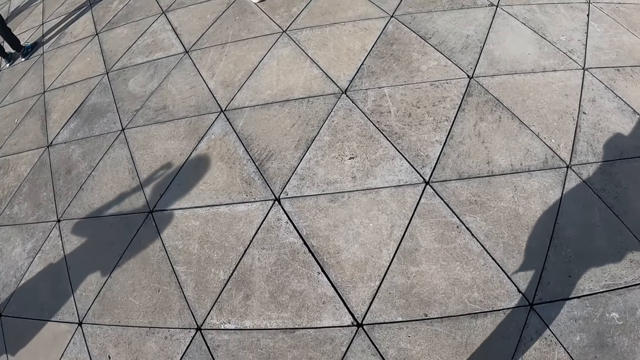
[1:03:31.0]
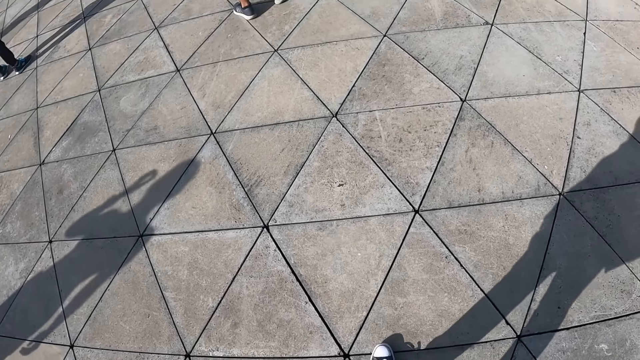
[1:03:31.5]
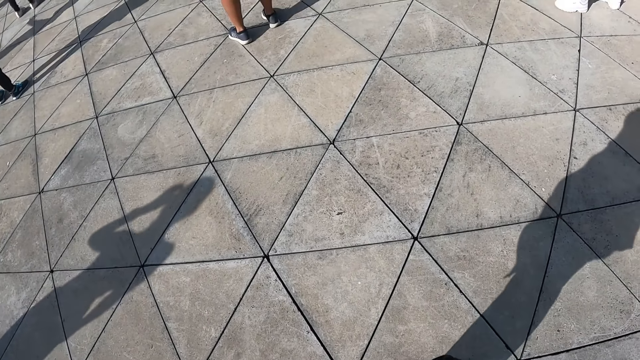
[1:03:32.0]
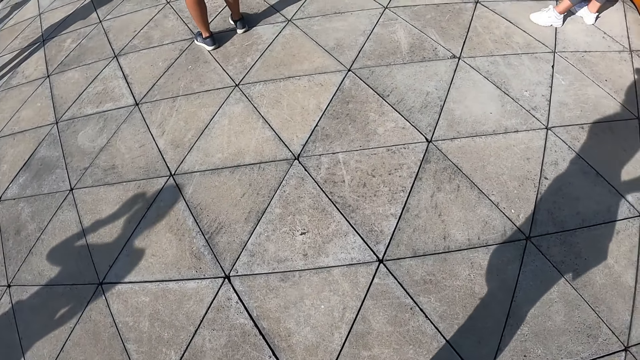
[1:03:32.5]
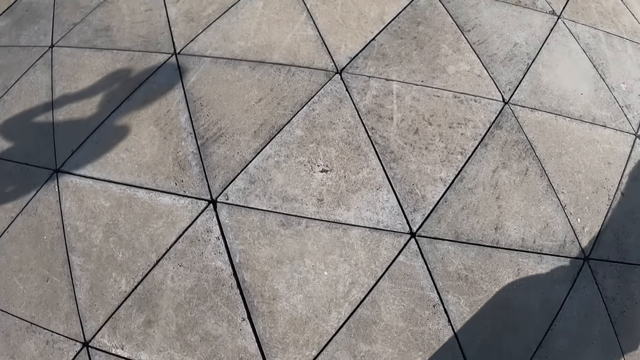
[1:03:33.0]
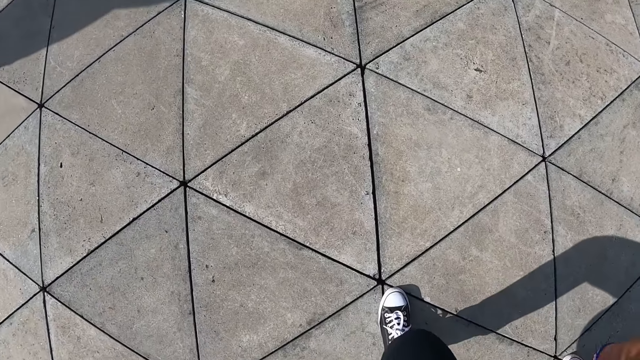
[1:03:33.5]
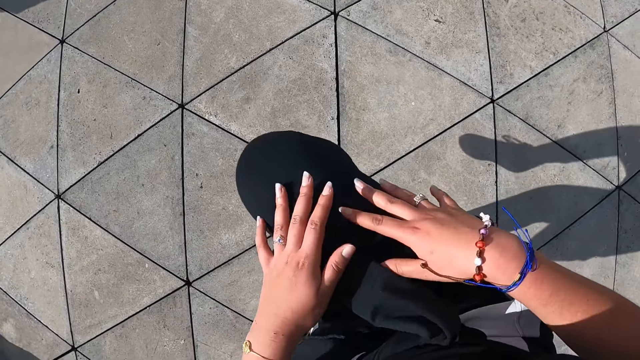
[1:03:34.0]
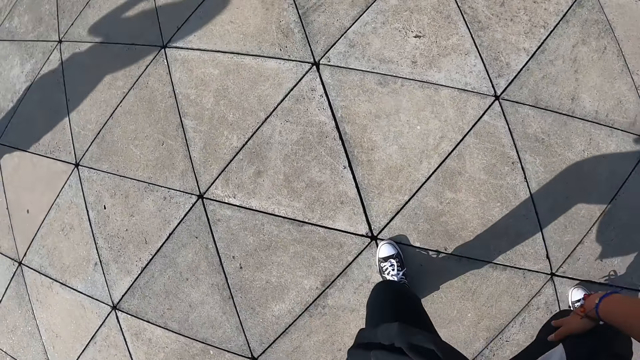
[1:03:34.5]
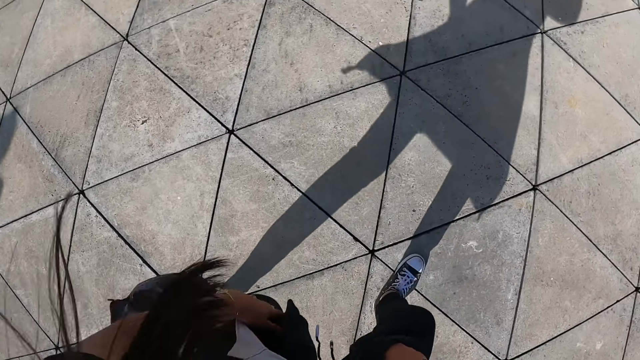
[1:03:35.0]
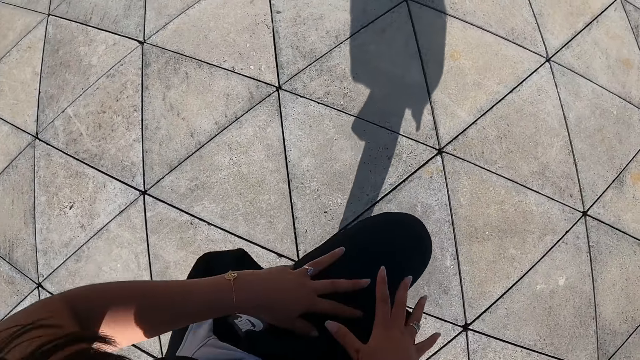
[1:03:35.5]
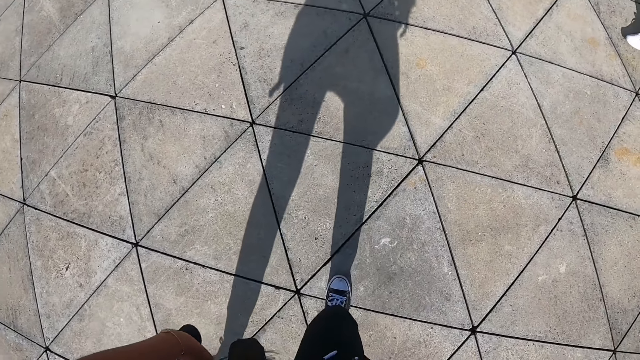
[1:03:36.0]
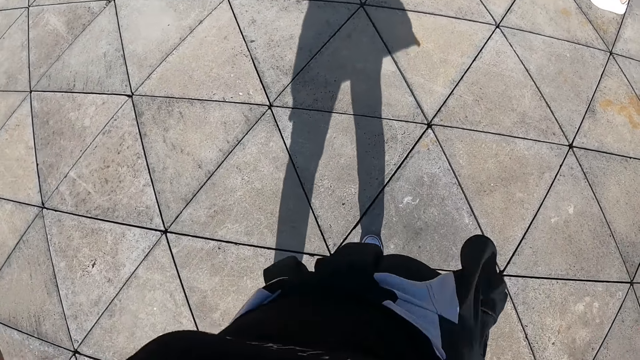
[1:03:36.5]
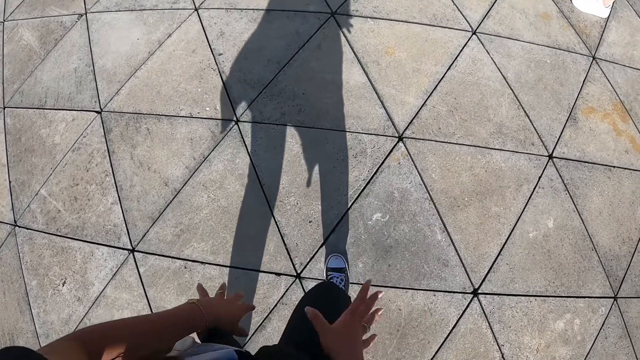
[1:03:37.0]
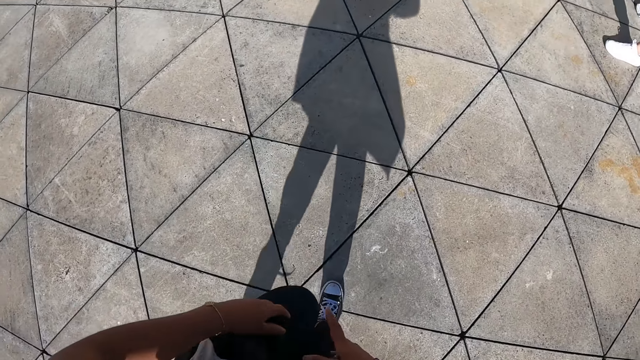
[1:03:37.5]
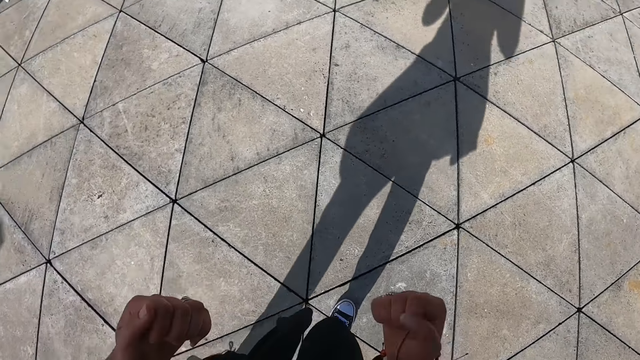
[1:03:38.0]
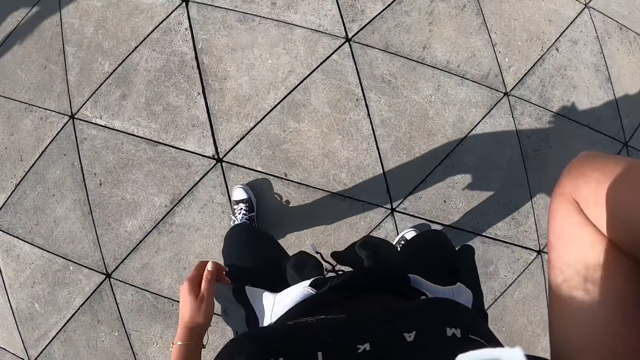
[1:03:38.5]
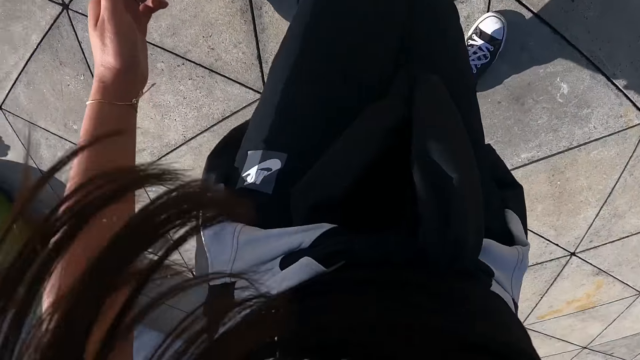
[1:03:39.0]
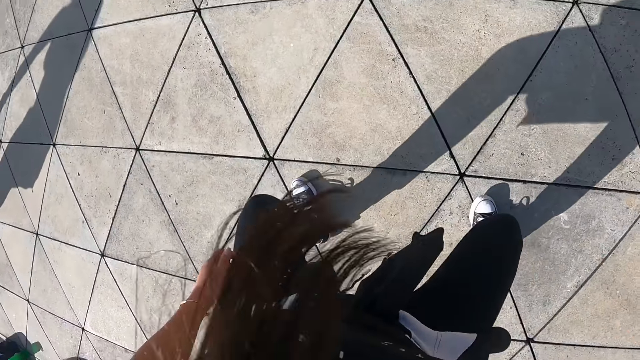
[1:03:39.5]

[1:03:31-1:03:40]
The camera wearer lifts her thighs. She exercises.

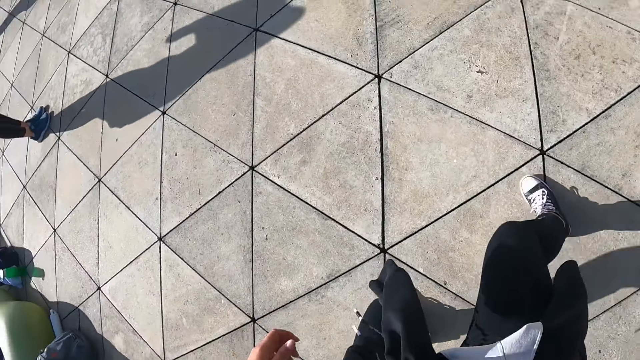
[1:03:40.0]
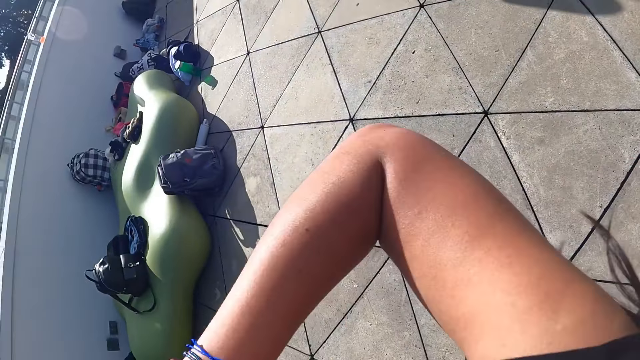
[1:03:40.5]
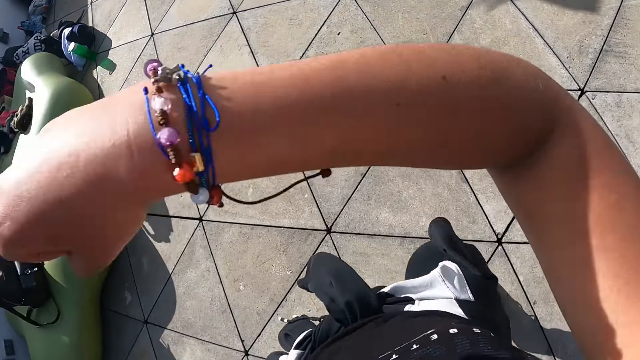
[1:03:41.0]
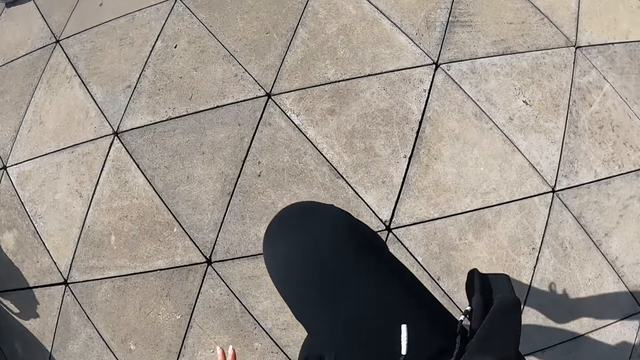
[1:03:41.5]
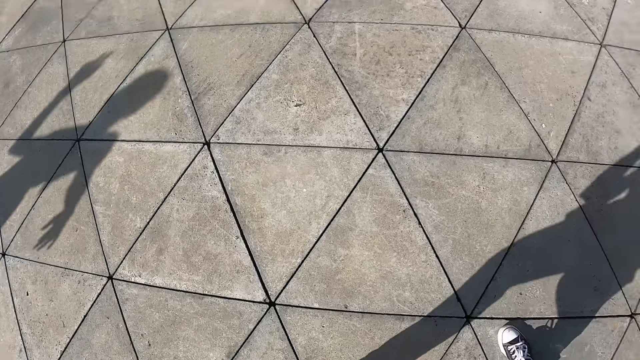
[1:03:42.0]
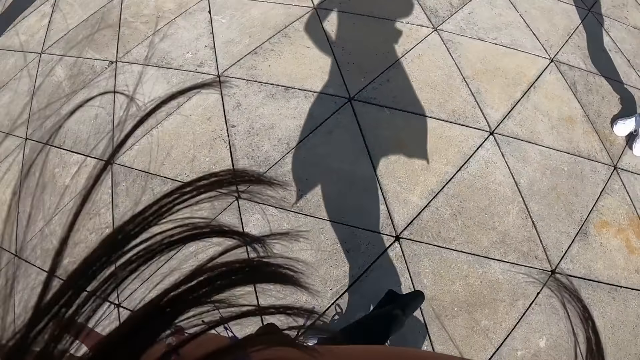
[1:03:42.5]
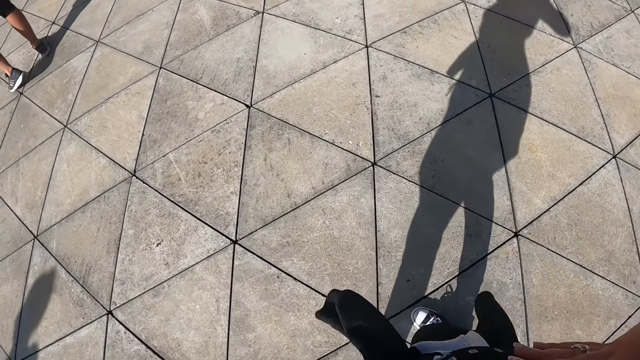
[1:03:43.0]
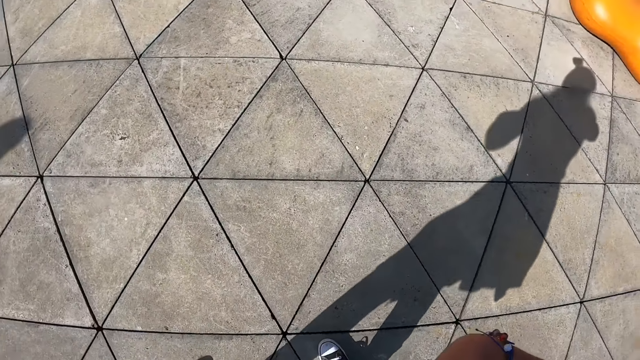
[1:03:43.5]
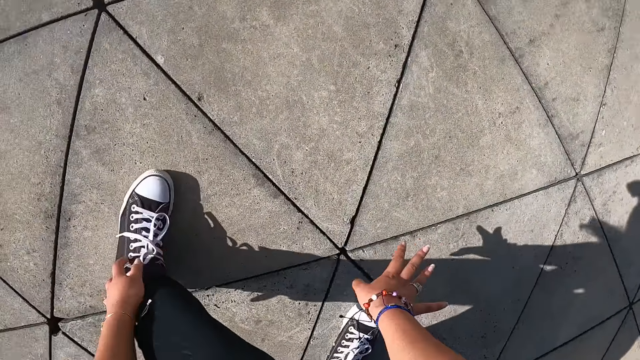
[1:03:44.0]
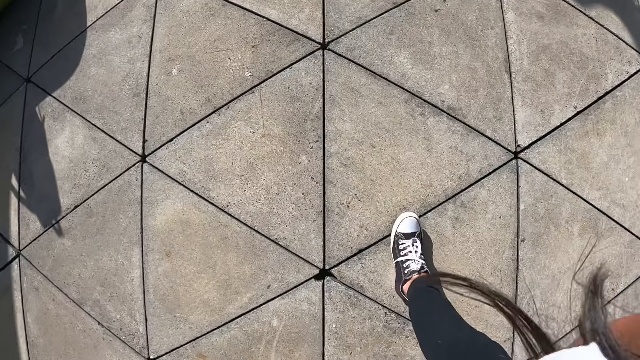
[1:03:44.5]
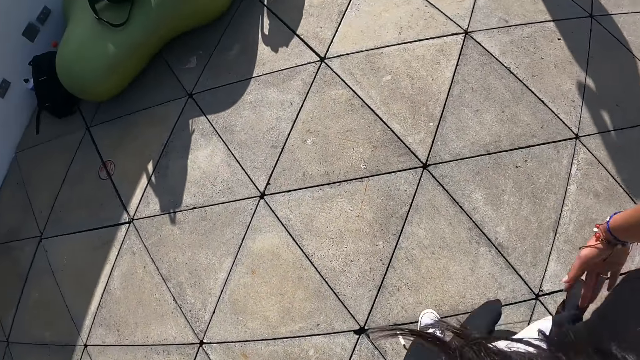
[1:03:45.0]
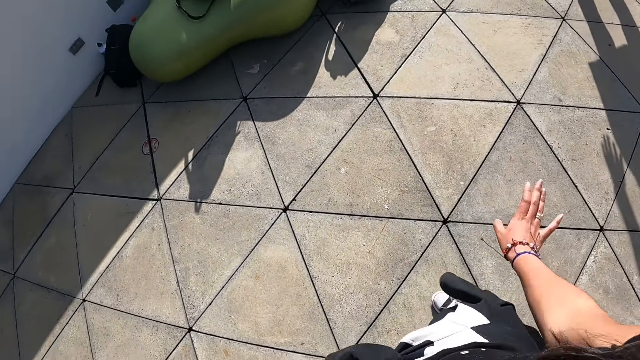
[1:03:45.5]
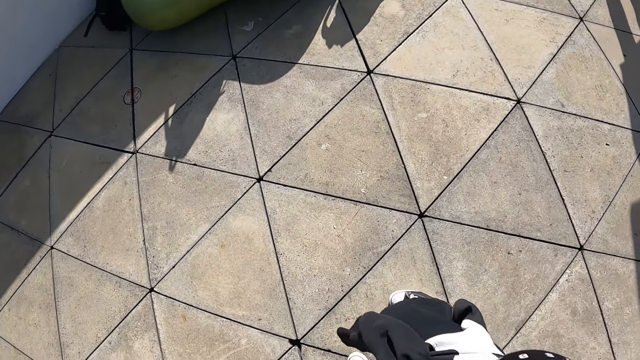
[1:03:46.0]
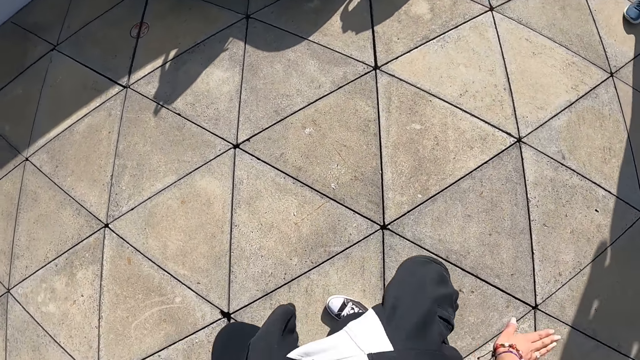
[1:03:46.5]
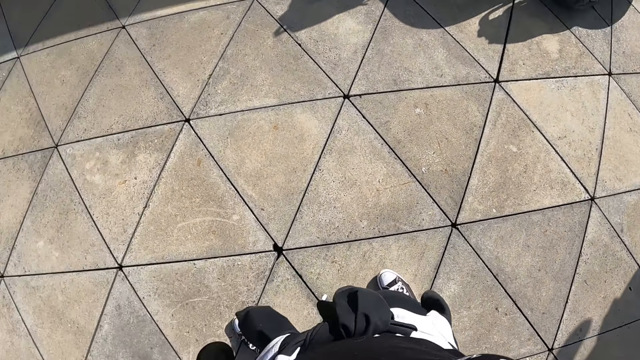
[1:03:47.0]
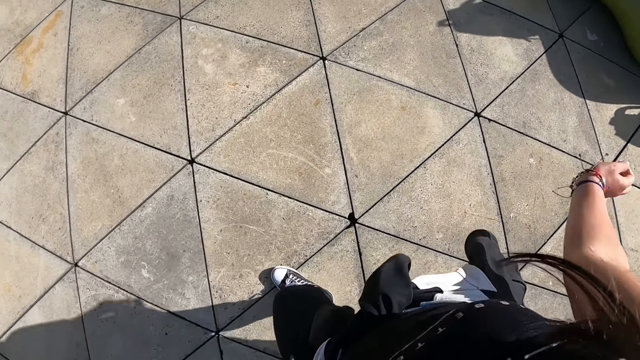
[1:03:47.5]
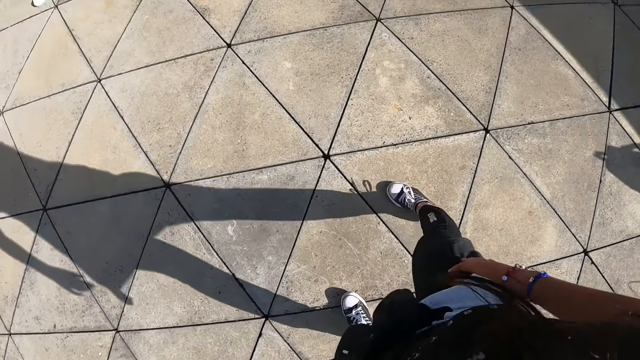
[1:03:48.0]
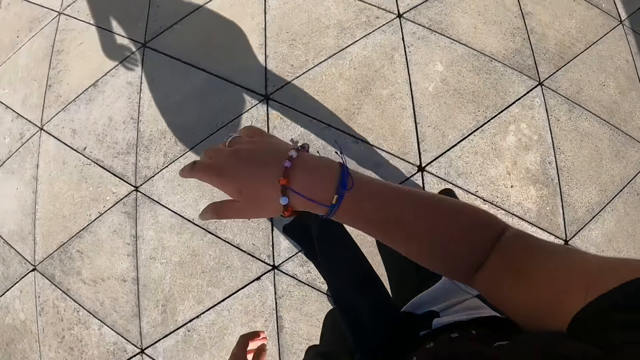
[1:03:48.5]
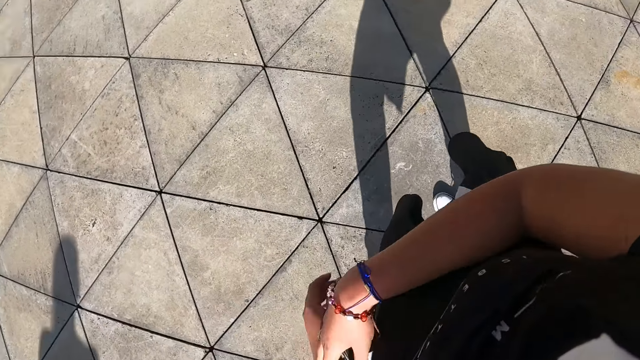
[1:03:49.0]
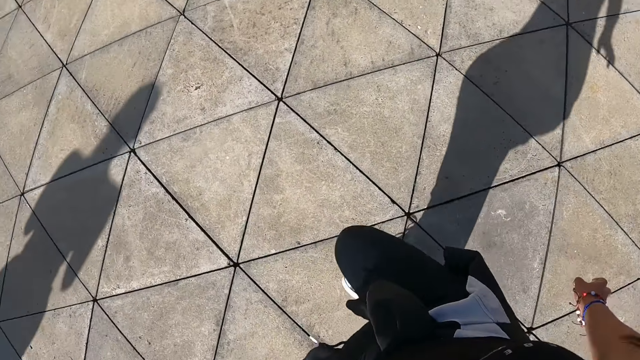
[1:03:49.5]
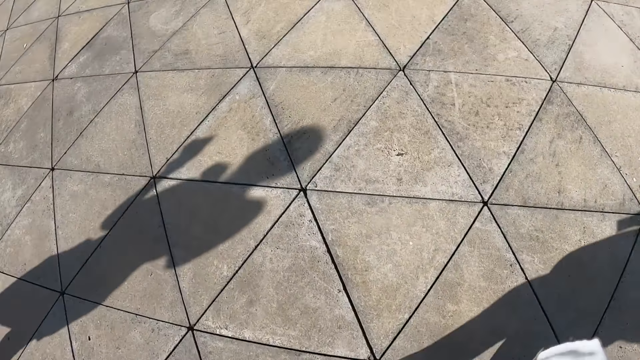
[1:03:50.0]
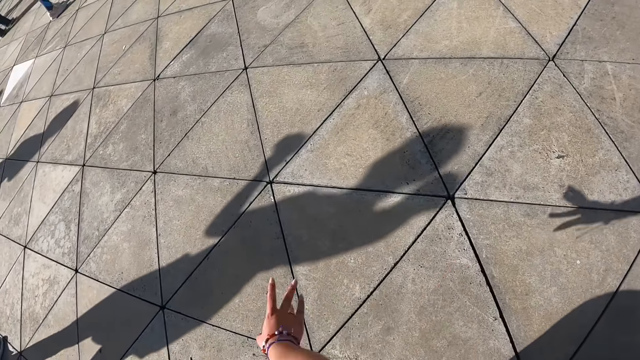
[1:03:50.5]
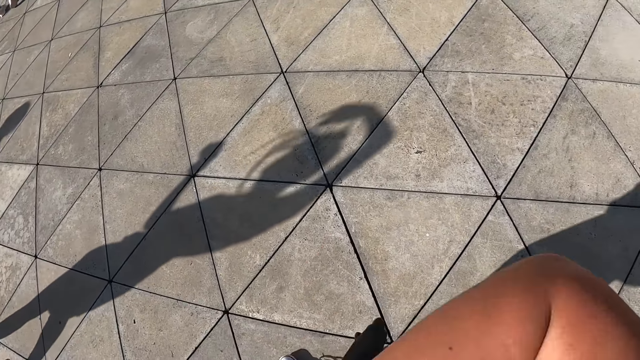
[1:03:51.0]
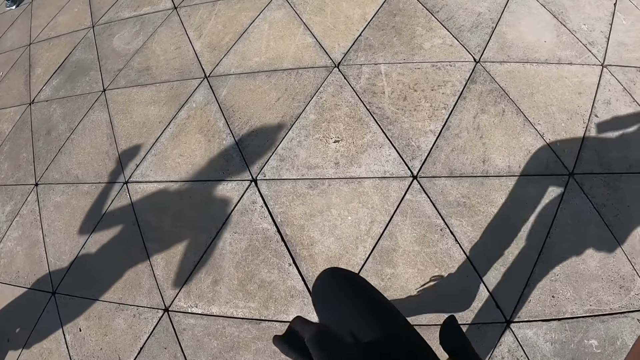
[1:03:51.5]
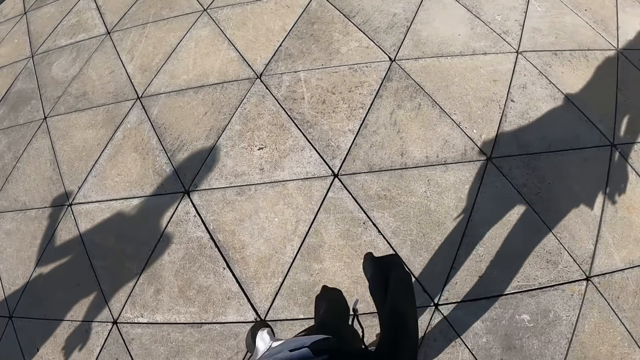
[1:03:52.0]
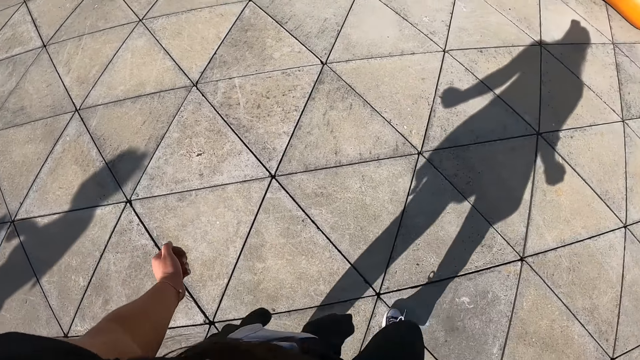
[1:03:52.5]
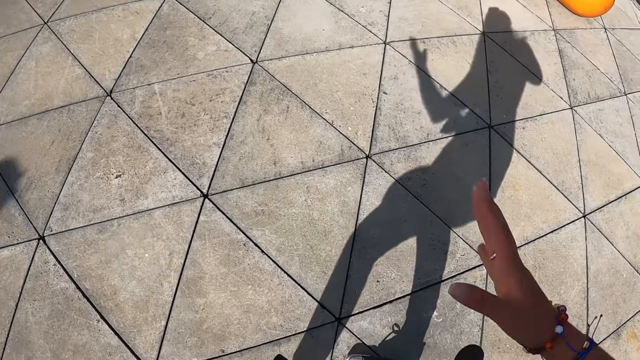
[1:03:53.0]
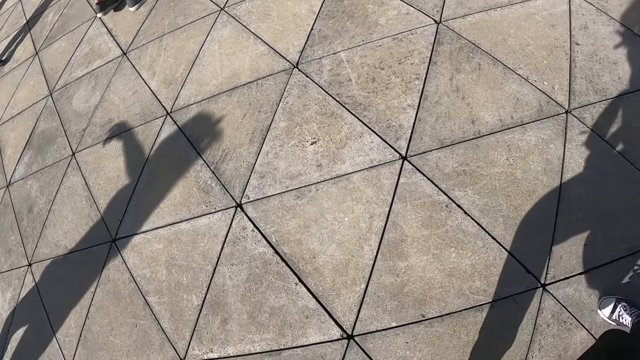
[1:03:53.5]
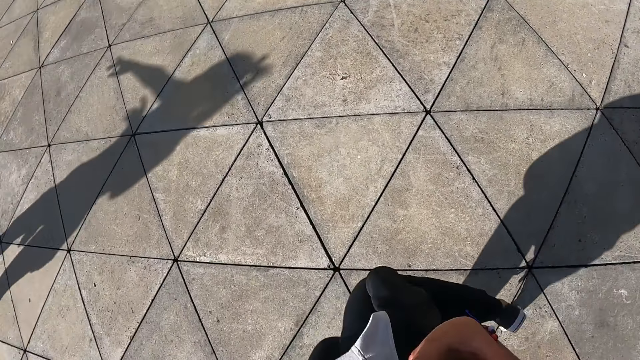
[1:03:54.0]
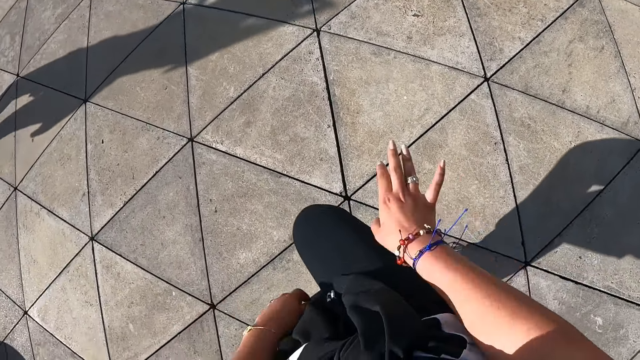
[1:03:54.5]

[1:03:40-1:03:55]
The camera wearer moves her arms. She touches the floor. She turns around. She moves her legs.
